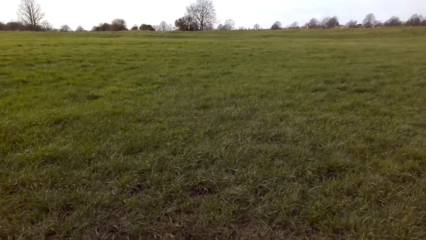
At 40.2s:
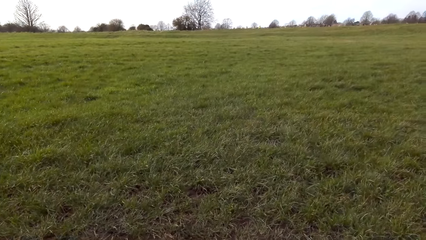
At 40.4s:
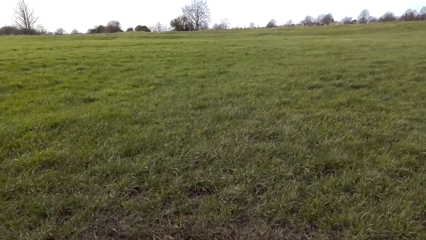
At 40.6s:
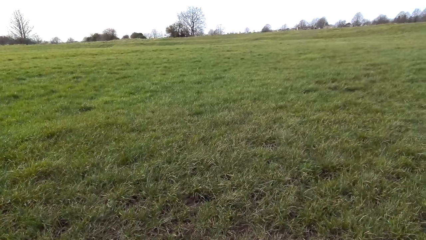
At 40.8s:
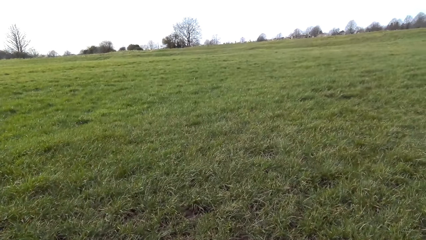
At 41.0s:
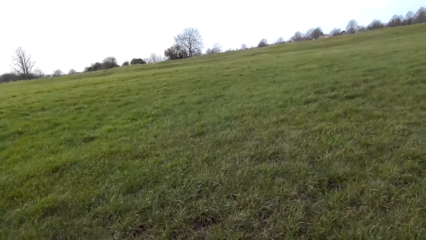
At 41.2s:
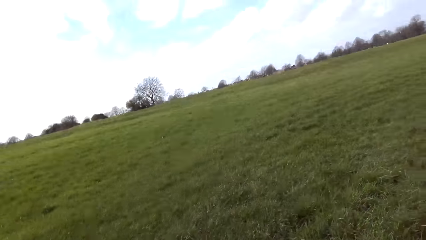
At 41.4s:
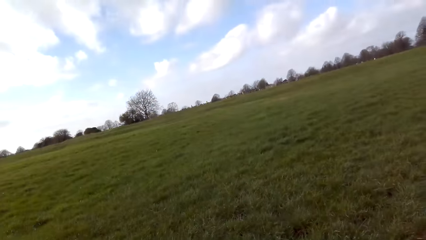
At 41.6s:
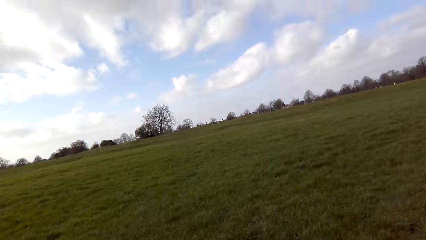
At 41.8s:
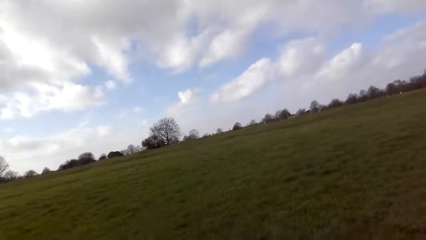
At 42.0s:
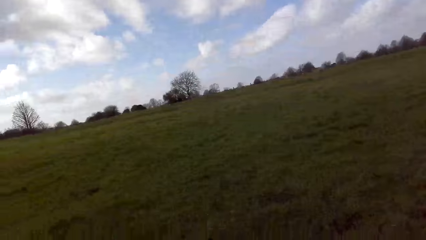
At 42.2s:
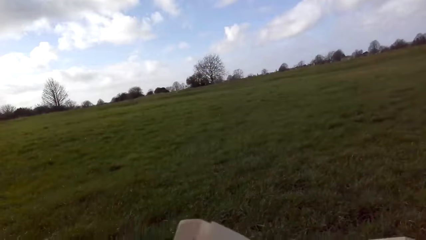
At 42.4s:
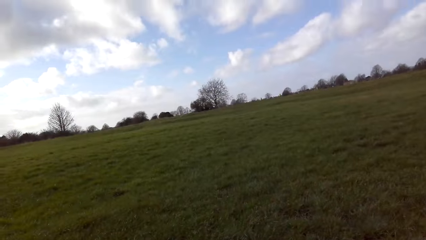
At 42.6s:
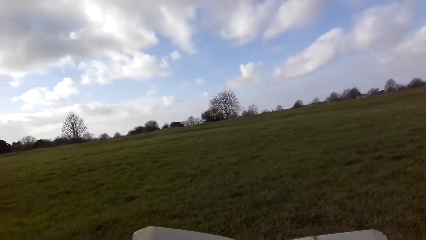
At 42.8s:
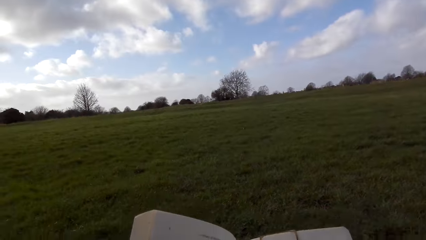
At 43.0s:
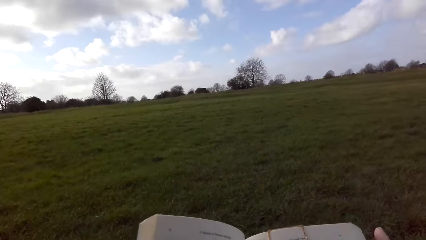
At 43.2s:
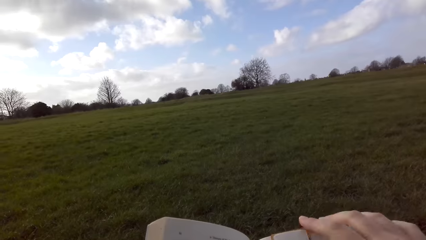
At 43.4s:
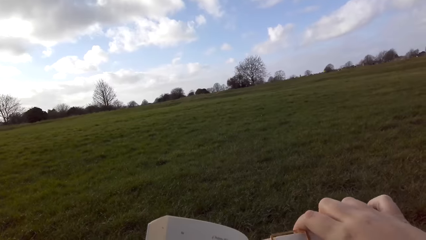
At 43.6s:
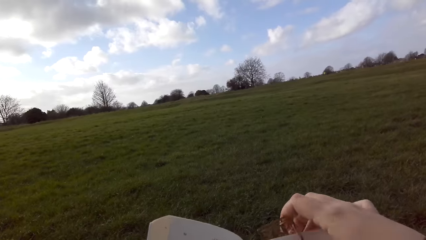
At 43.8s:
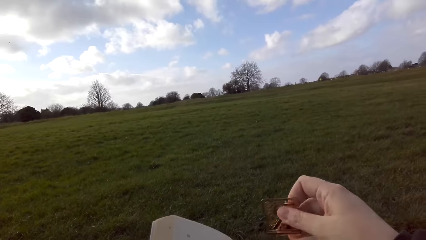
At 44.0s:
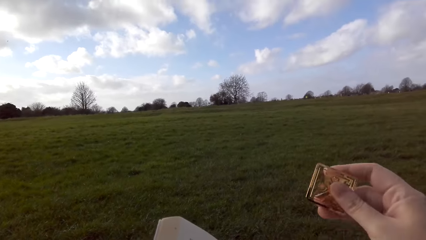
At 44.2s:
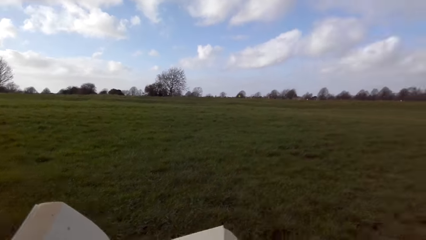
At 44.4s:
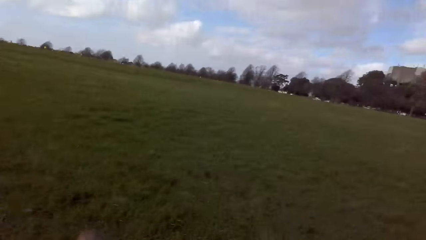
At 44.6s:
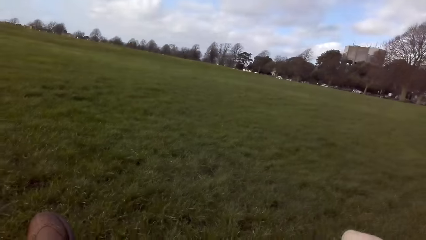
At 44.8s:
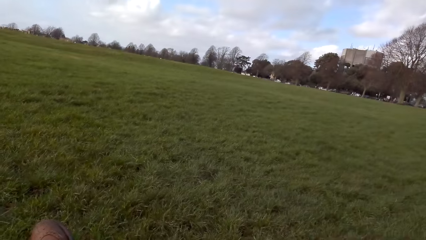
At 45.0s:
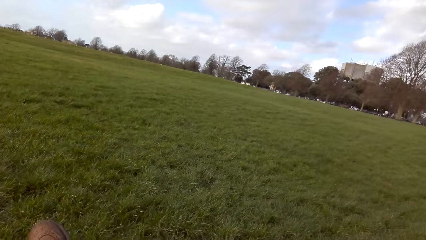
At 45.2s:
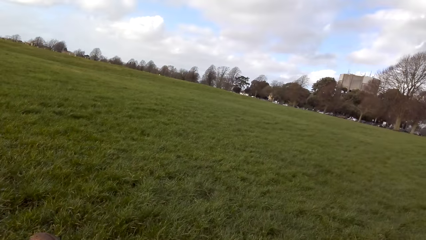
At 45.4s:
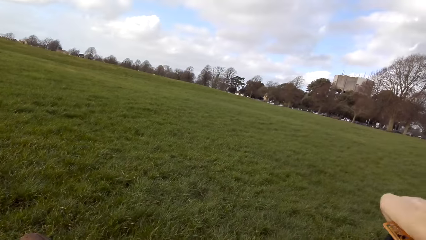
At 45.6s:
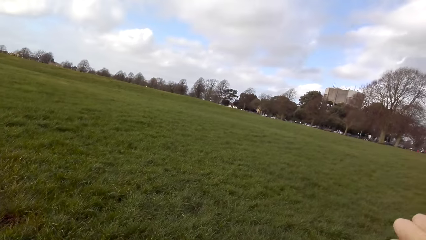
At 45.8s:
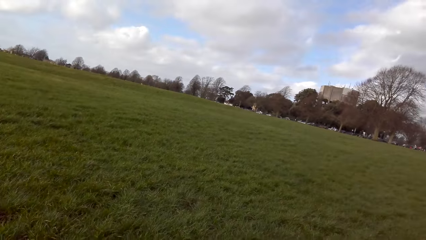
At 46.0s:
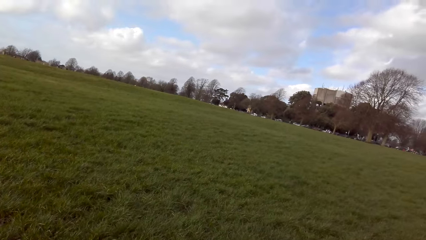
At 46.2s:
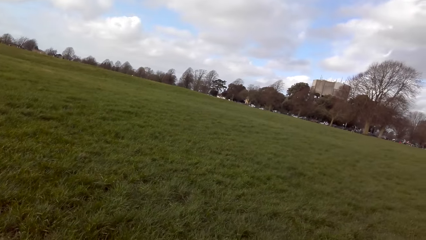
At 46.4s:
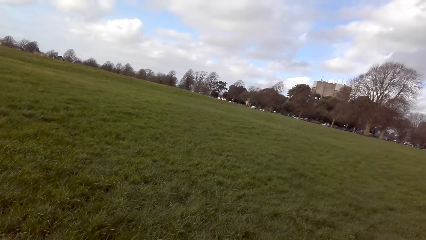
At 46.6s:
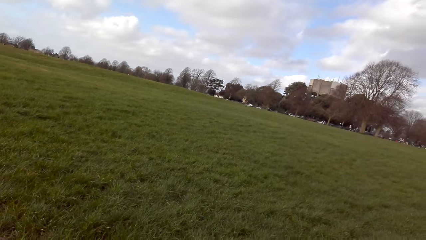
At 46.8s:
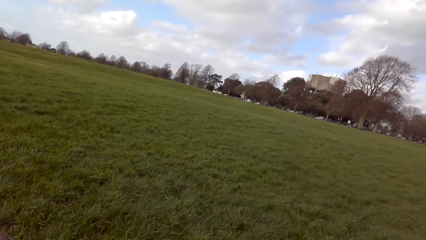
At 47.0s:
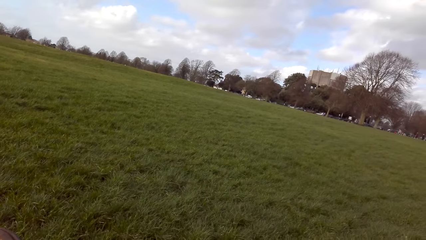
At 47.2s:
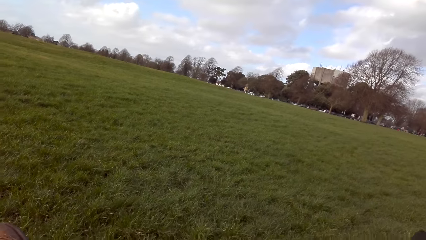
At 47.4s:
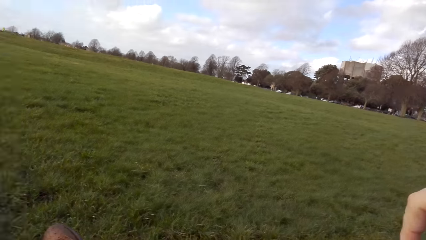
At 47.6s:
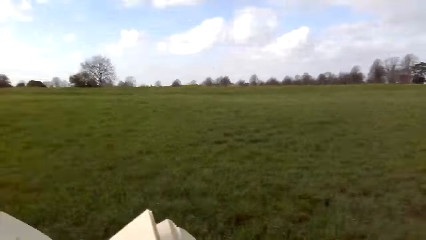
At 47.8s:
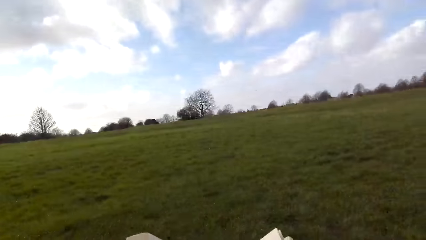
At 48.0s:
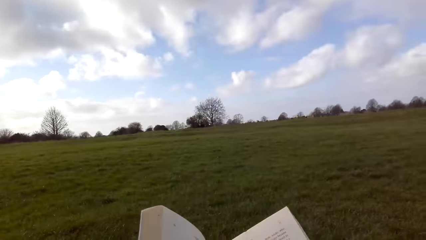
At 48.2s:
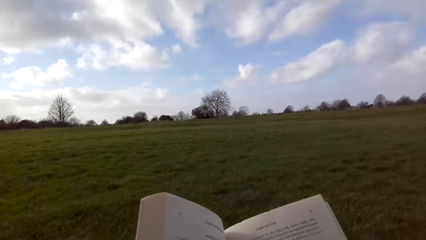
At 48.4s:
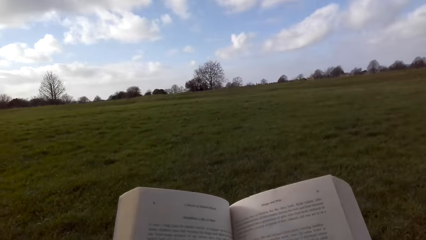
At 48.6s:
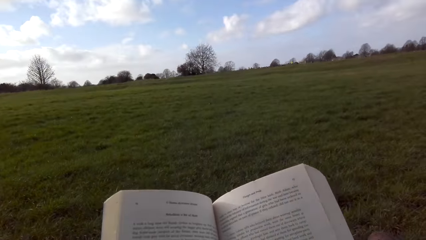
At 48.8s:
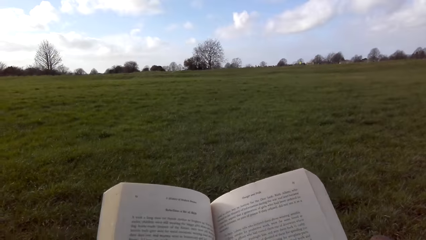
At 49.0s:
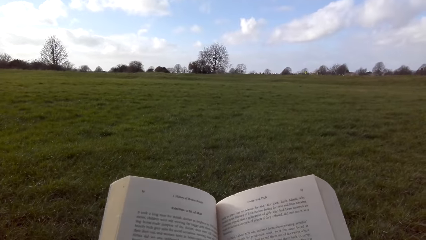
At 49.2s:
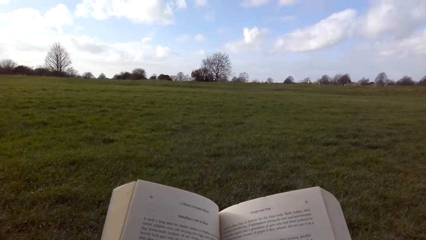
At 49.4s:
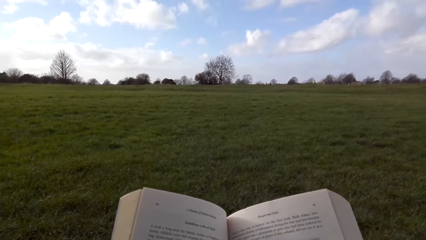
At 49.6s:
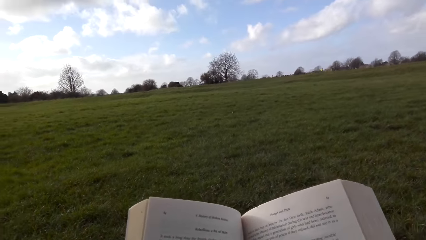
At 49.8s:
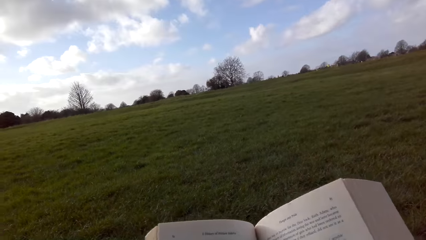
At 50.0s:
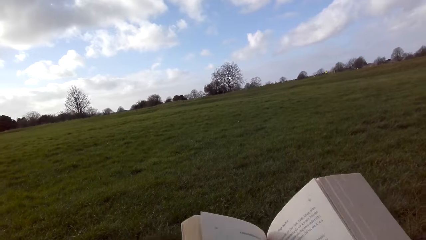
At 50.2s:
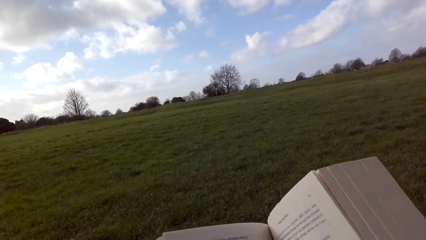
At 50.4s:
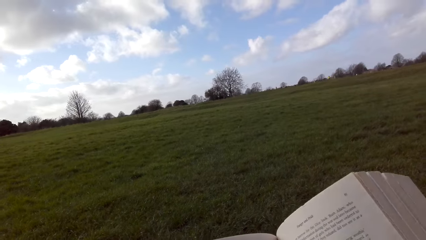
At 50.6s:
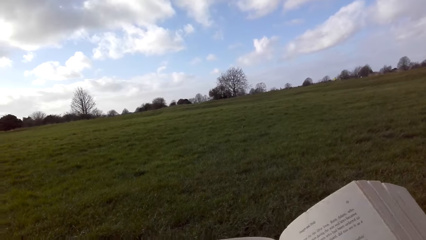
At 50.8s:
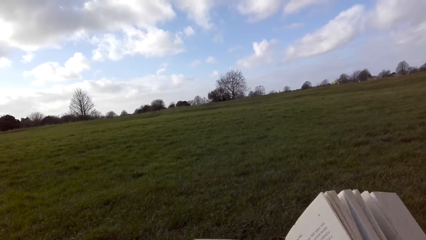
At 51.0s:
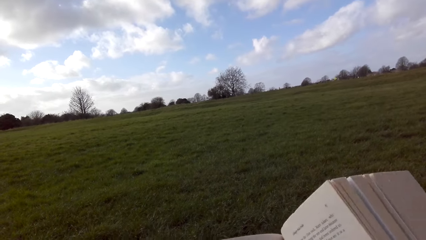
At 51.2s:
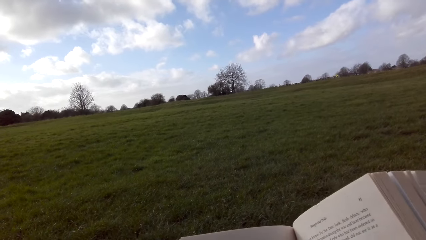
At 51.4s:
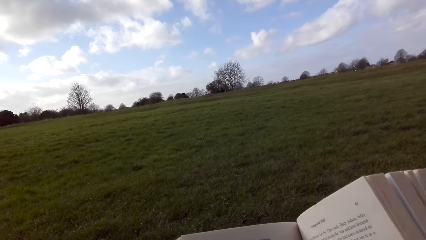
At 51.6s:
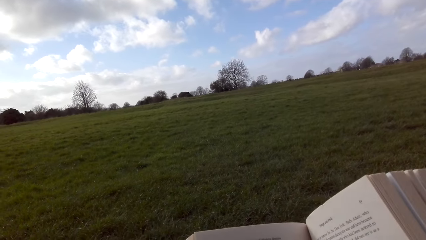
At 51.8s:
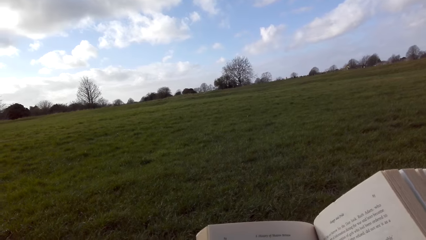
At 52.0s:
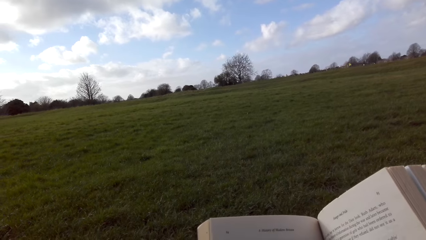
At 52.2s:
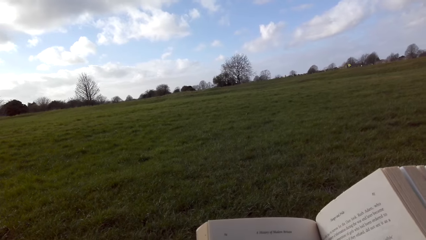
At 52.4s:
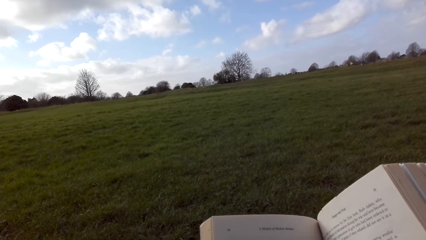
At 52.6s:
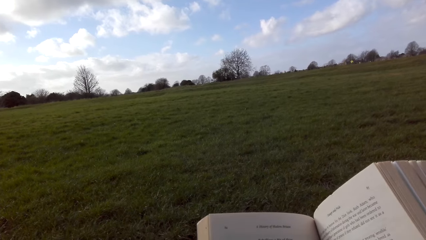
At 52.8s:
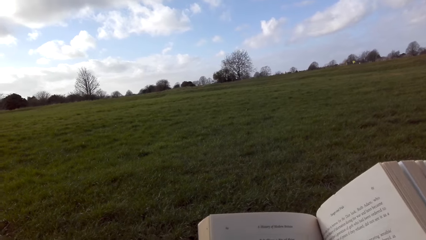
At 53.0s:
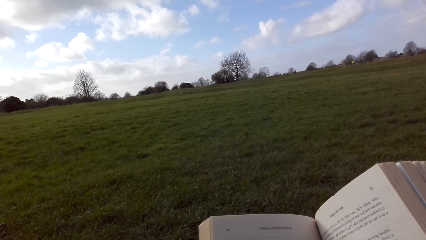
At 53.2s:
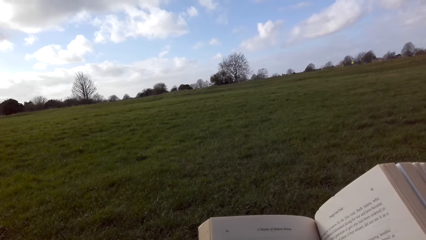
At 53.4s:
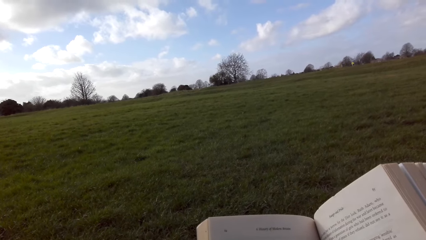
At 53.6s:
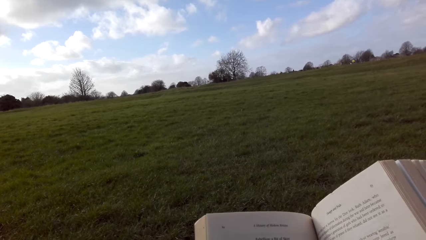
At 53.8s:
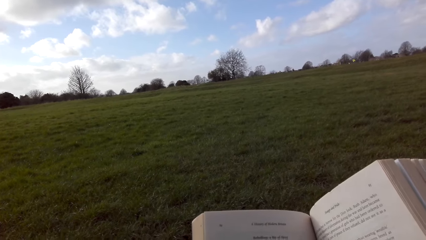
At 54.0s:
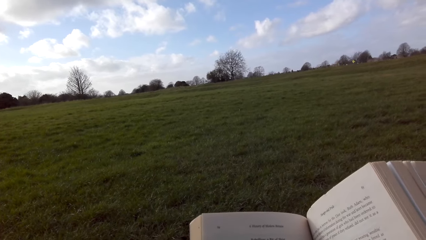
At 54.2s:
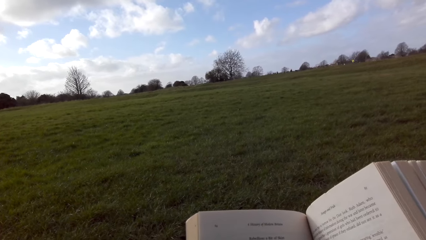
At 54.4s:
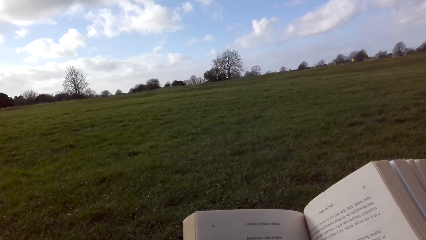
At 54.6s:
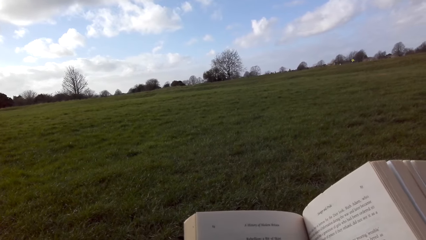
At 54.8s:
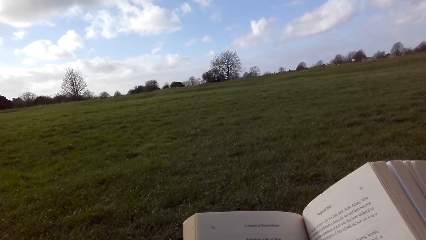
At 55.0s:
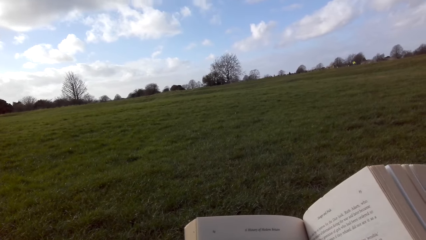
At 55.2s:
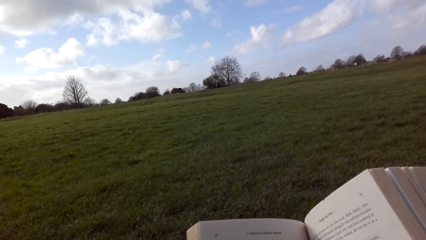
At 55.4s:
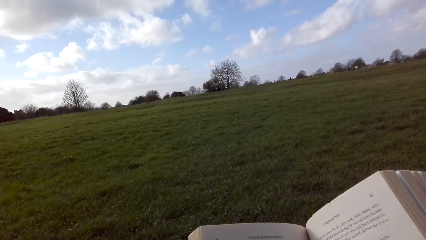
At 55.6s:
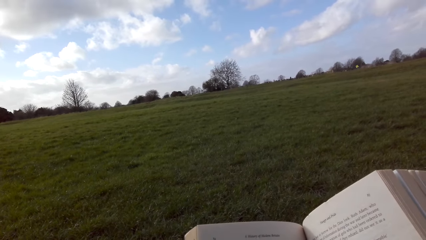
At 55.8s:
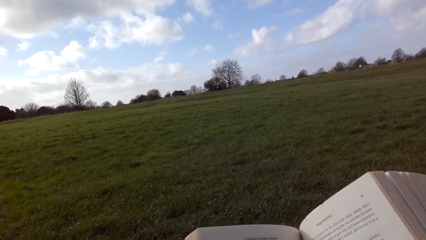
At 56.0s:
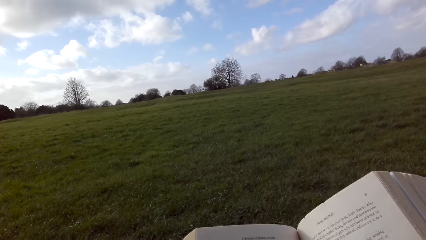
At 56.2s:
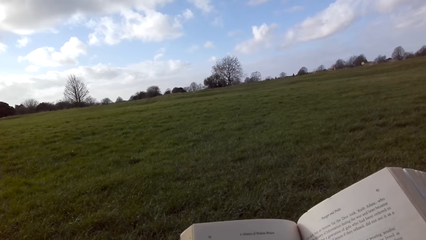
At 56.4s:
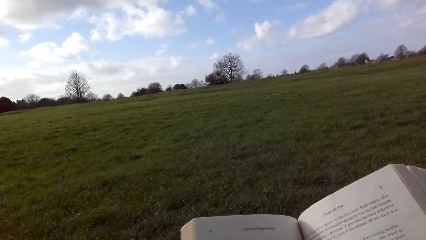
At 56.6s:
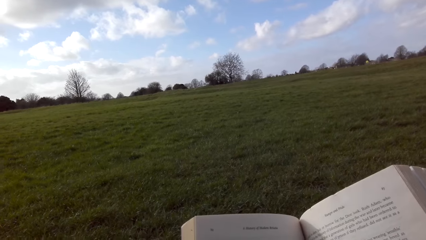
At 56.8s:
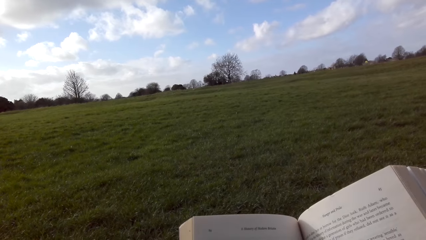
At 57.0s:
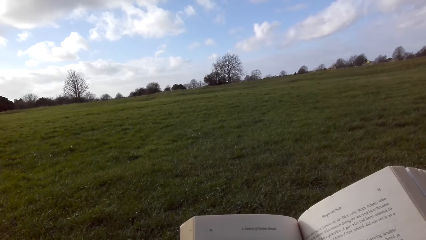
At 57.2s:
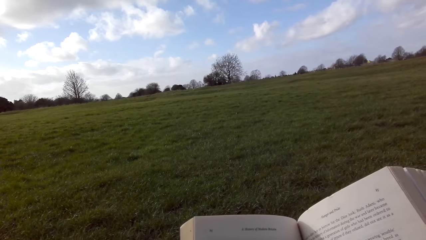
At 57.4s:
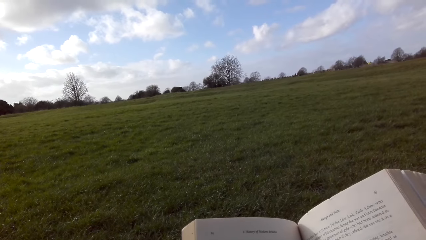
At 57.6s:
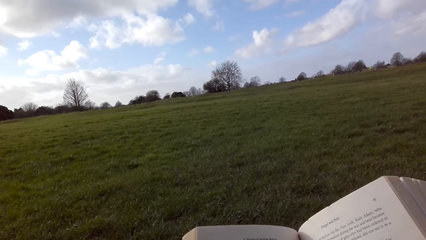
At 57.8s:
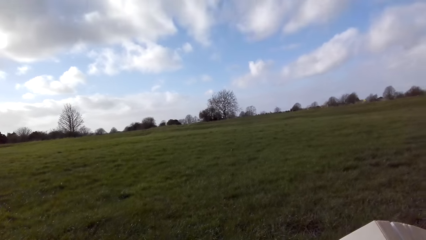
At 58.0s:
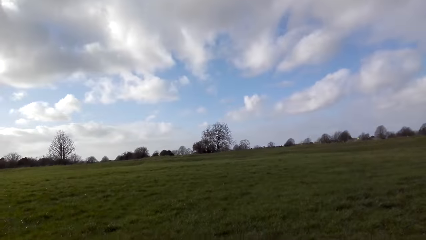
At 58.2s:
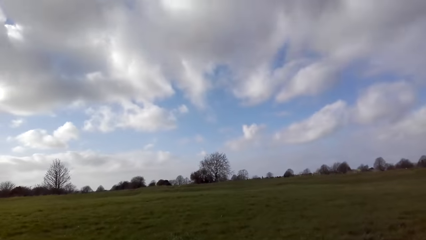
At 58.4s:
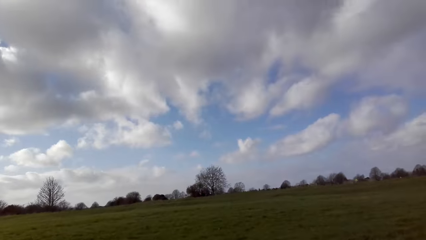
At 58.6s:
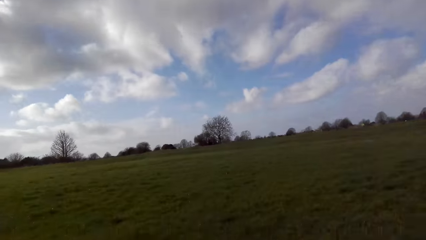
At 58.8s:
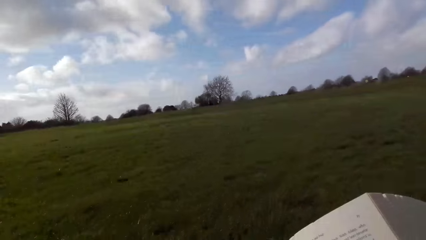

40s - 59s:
The camera wearer removes the bookmark from the book. They open the book, read the book, and adjust the book.
